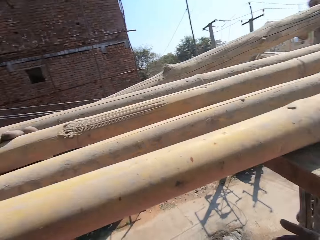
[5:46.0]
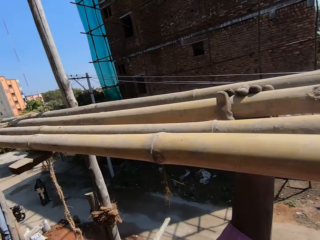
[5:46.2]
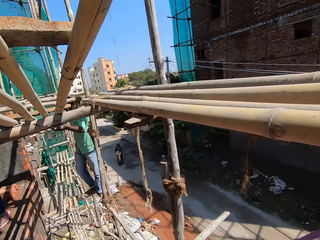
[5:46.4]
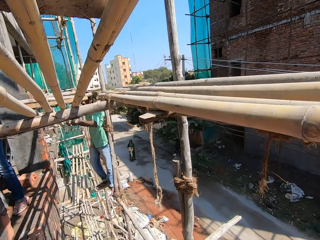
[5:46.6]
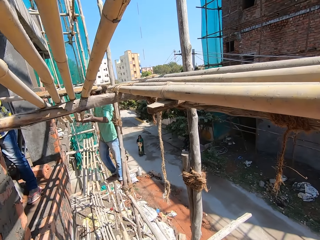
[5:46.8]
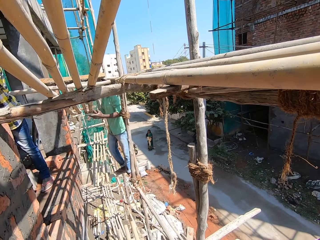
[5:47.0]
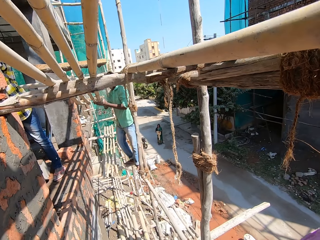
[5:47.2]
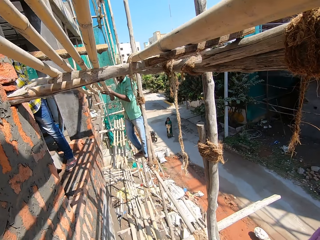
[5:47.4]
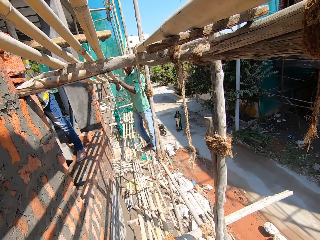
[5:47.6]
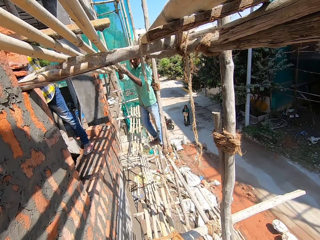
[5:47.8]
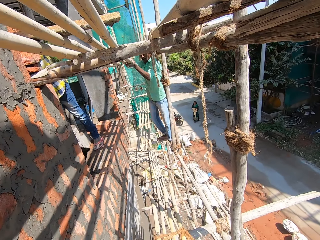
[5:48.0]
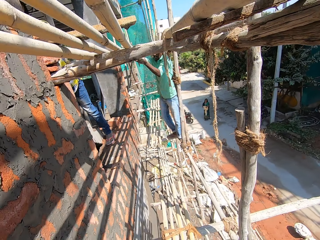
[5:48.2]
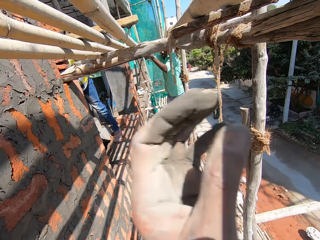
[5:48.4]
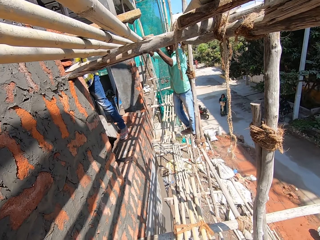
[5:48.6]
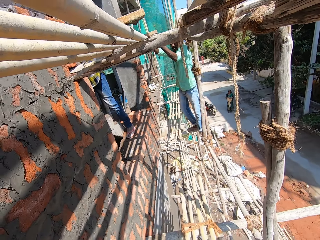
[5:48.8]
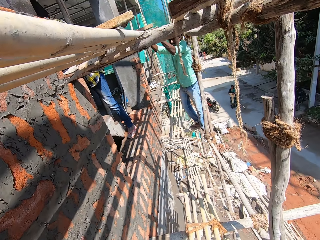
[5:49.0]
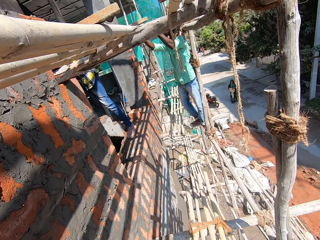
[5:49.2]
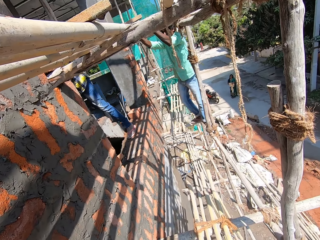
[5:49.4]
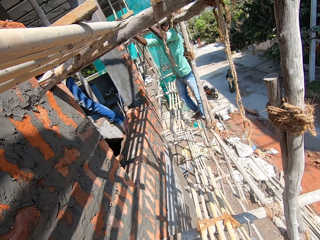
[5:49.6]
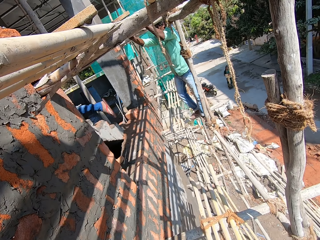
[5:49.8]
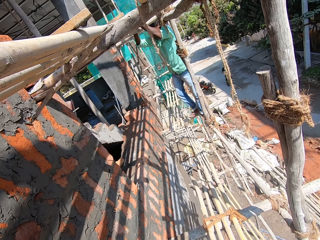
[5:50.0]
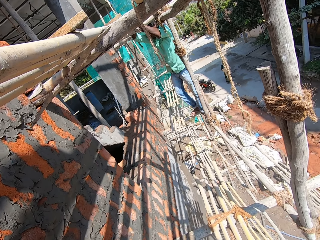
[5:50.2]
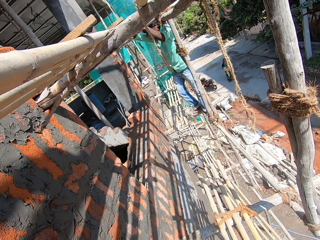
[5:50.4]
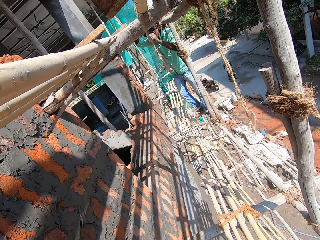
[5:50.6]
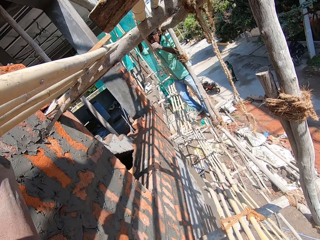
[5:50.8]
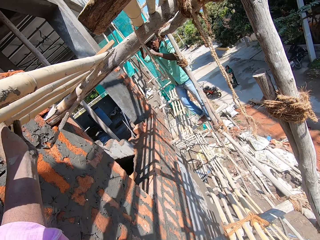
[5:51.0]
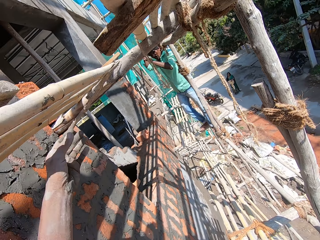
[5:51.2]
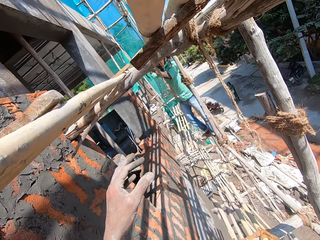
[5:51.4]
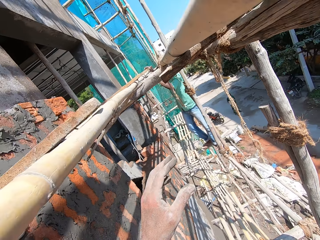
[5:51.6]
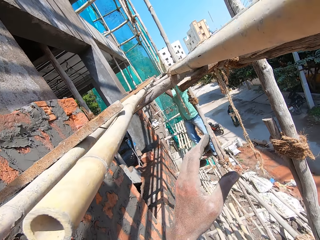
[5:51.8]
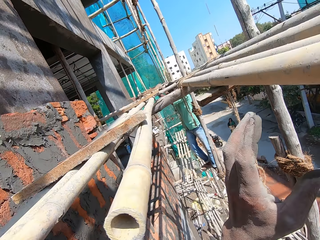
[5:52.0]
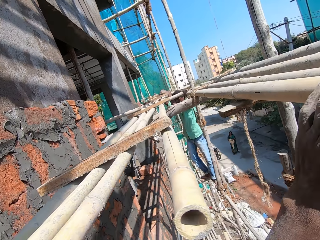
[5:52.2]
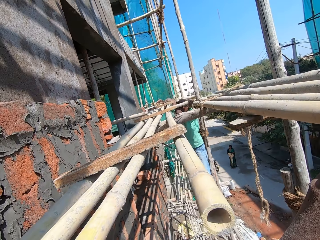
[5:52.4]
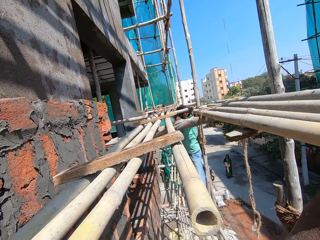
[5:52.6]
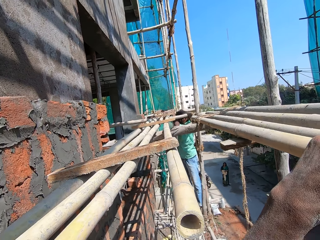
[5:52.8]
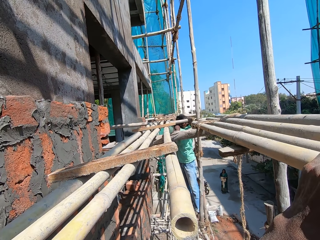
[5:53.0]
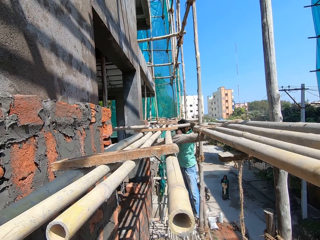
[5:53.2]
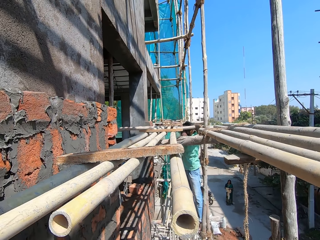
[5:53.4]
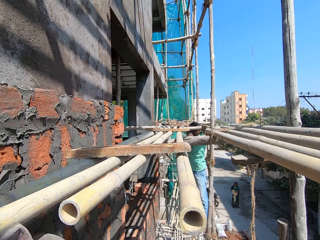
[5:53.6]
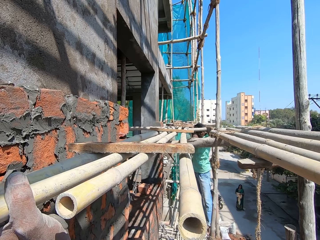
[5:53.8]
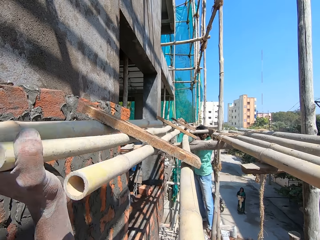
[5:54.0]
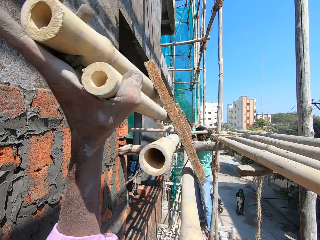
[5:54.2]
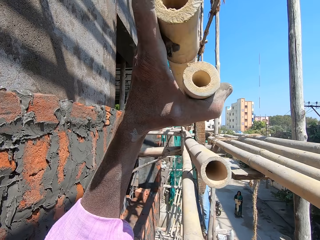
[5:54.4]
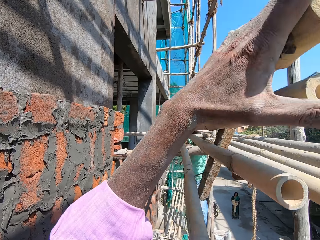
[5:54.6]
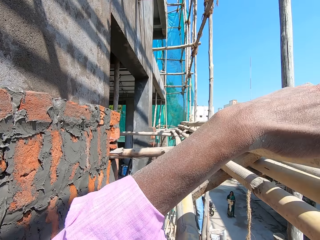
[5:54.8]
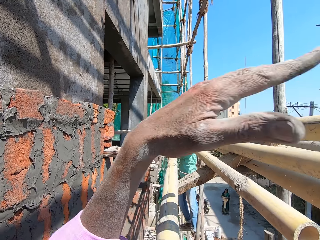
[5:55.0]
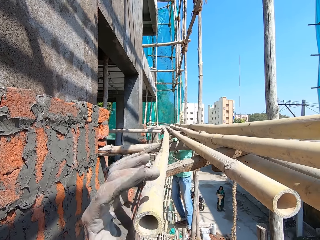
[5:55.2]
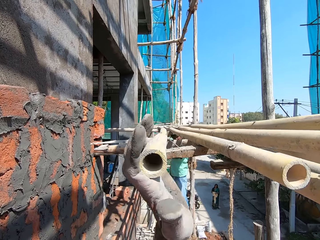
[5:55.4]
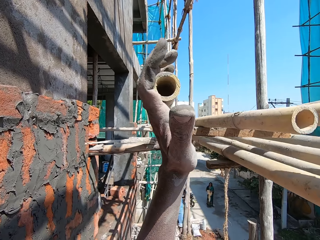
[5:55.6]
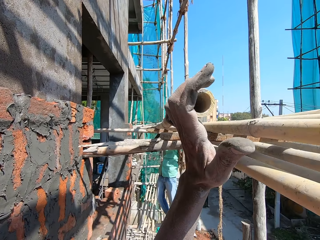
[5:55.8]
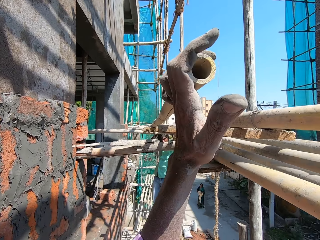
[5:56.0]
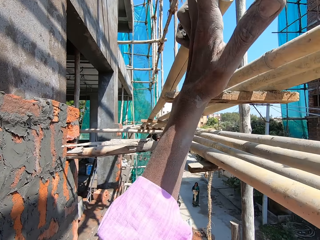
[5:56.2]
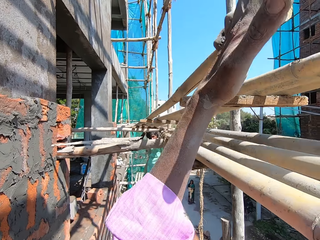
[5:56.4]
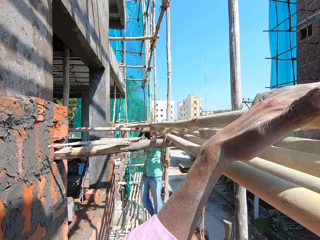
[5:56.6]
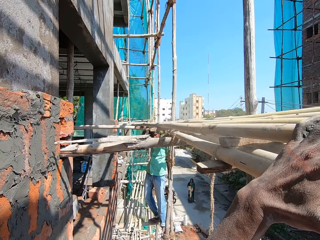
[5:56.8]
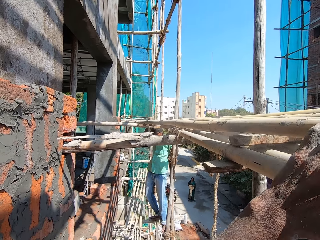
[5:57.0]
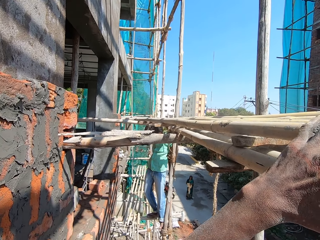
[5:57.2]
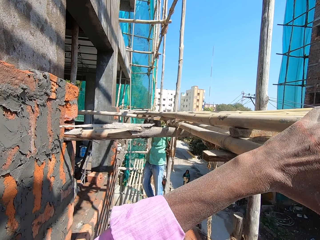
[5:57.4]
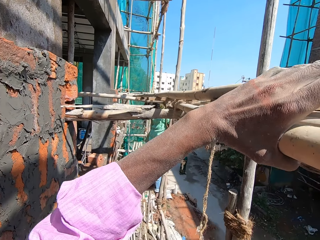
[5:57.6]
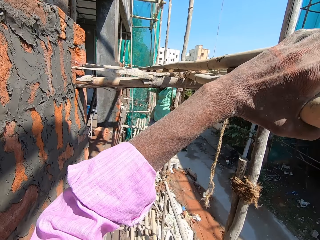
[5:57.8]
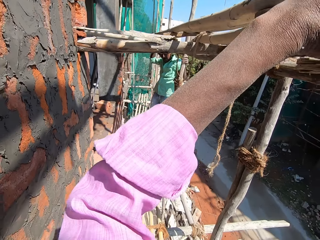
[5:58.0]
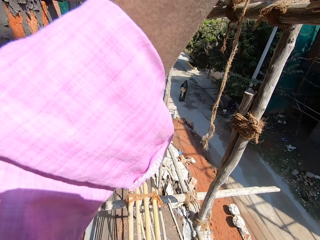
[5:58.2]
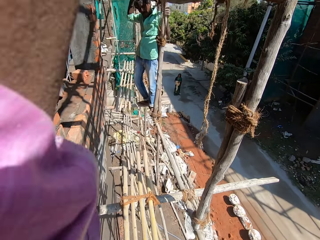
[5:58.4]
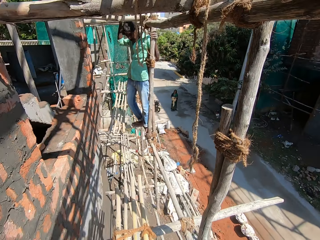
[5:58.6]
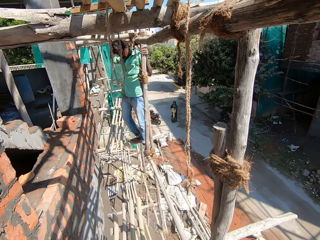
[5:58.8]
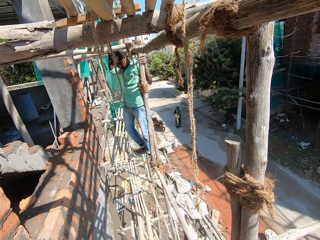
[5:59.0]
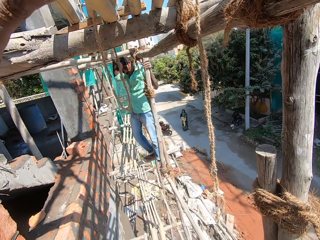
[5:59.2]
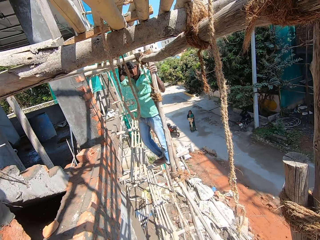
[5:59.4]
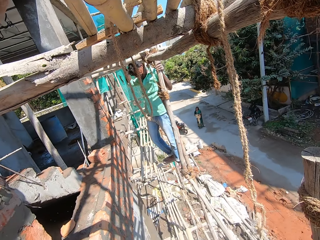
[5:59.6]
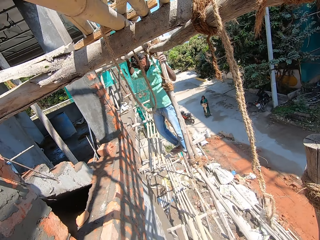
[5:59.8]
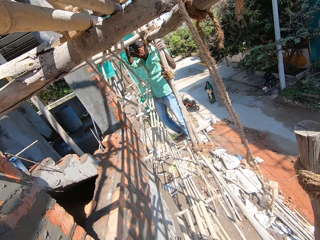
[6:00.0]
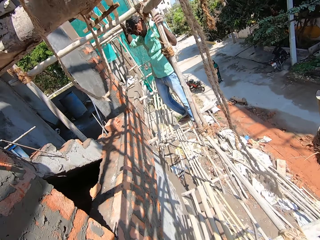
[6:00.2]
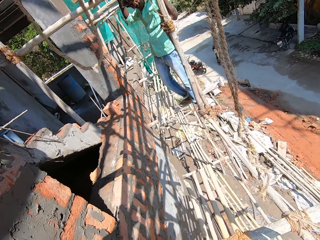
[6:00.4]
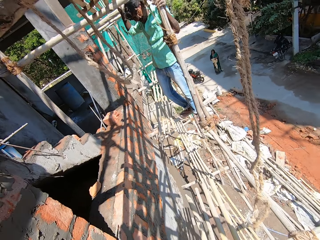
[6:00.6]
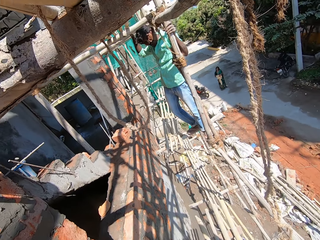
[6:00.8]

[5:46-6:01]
The camera wearer looks around. They lift the hand up. They push the scaffold. They look around. They move the bamboo on the other bamboo. They touch the scaffold. They pick up the scaffold from the pole. They turn the scaffold. They put the scaffold on the pole. They move the scaffold on the pole. They look around.

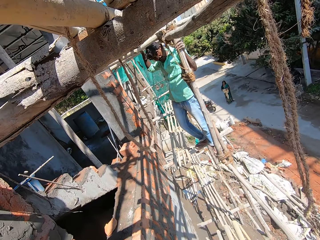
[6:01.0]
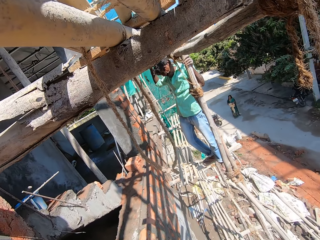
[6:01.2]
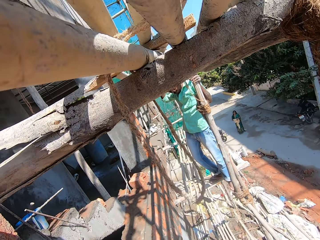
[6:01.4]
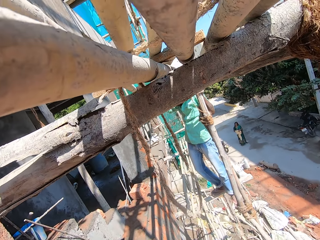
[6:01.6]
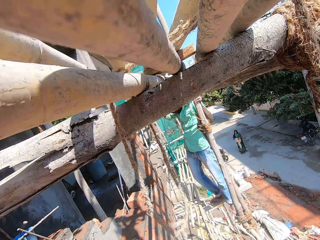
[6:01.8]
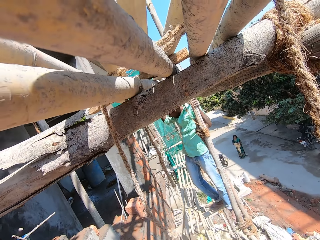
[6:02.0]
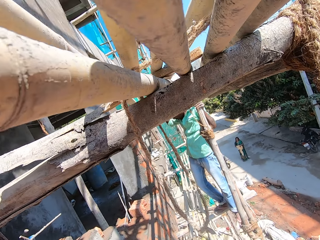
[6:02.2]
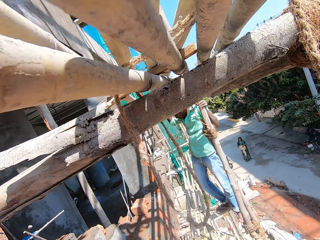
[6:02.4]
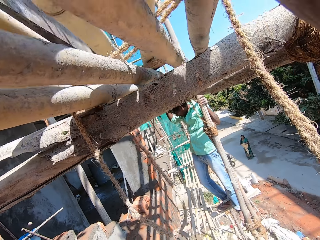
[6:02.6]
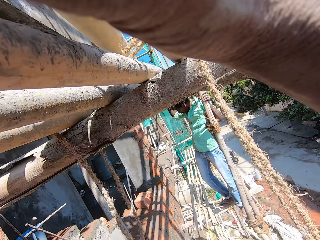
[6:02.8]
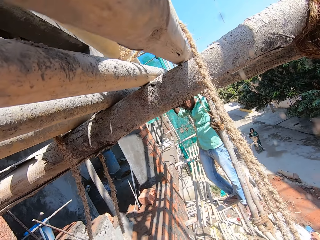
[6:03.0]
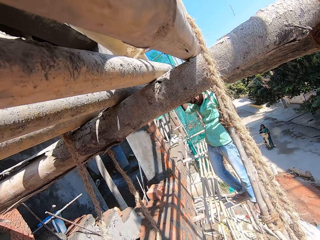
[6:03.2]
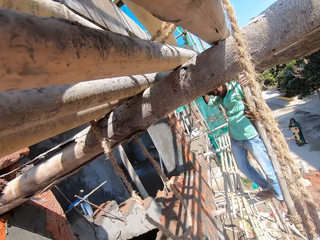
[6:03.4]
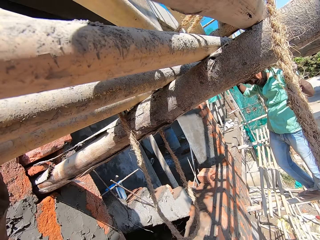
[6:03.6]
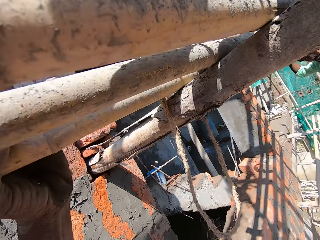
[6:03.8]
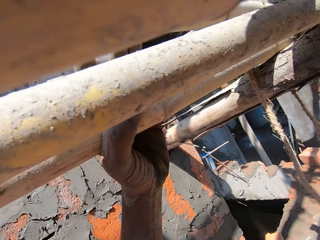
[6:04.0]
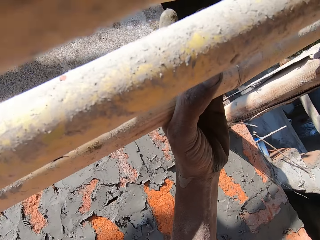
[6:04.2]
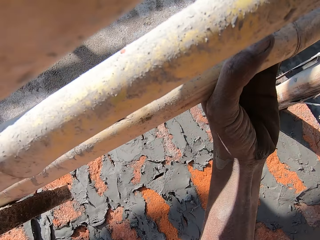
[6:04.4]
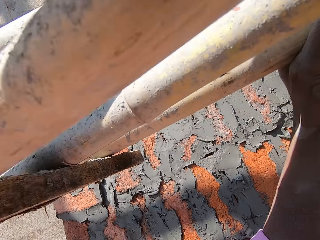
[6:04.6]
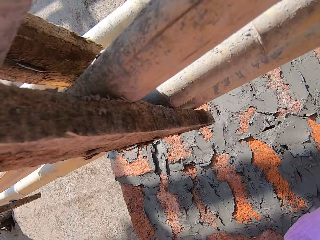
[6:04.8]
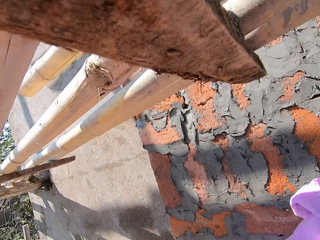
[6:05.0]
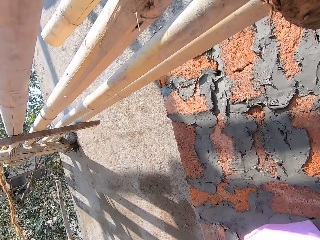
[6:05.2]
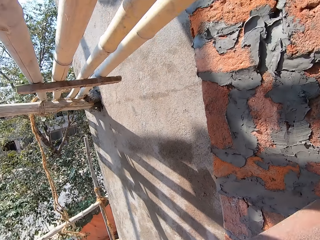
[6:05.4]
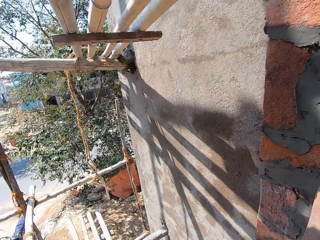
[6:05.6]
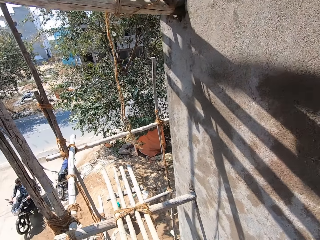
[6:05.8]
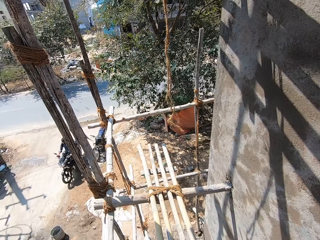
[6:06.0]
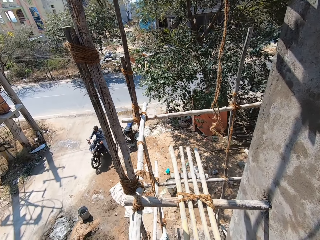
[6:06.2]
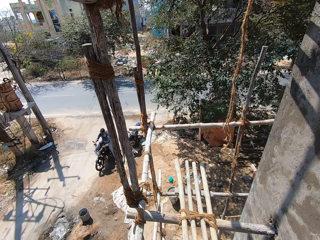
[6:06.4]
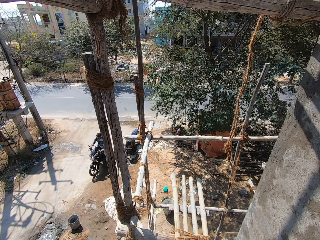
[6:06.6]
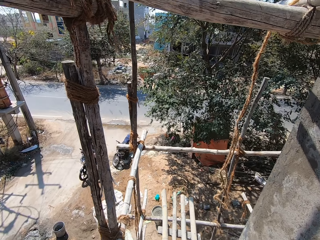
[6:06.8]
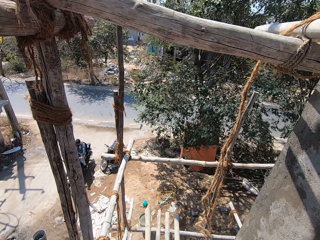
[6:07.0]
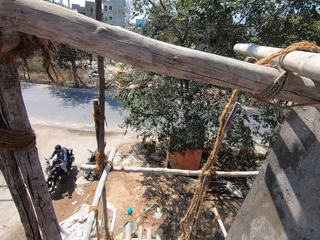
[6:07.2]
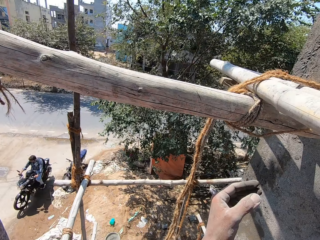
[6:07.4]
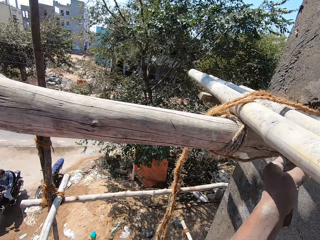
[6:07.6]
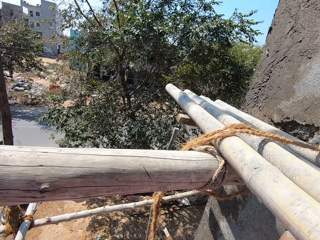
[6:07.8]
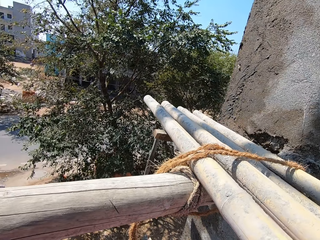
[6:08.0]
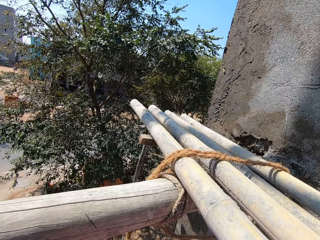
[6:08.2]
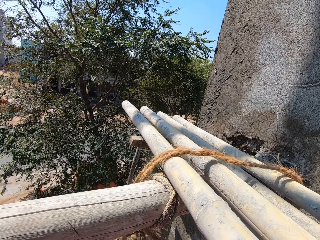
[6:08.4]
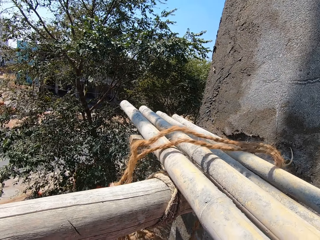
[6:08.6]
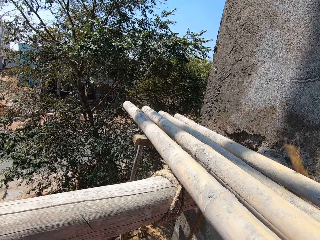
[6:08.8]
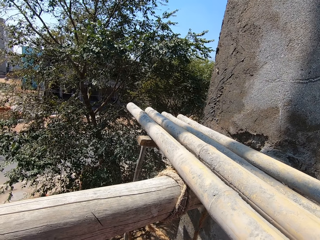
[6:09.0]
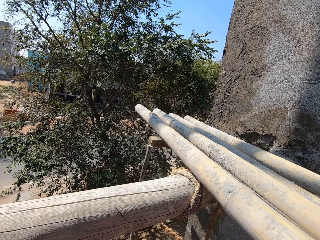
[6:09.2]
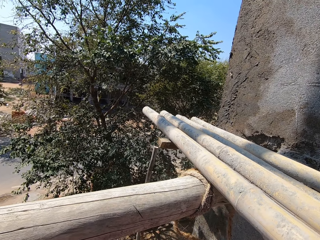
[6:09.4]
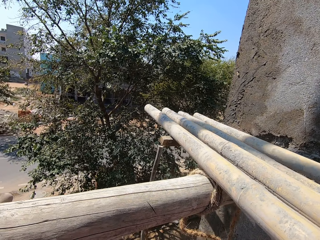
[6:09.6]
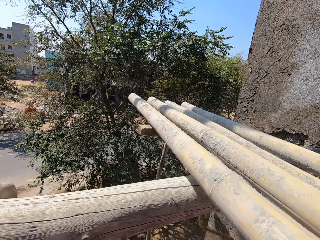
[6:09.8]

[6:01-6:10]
The camera wearer moves the scaffold on the pole. They look around. They walk on the scaffold. They take the rope from the bamboo. They pull the rope from the scaffold.
